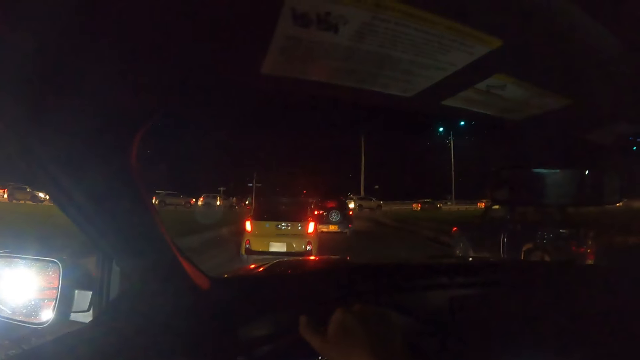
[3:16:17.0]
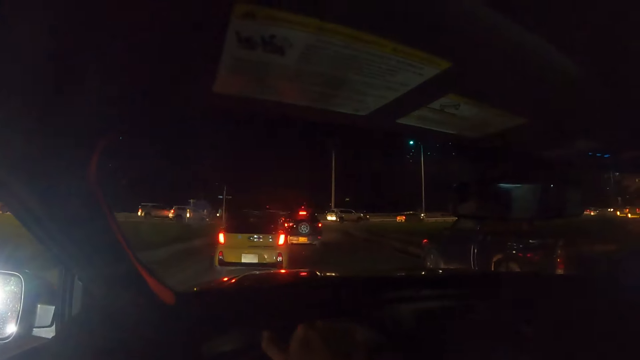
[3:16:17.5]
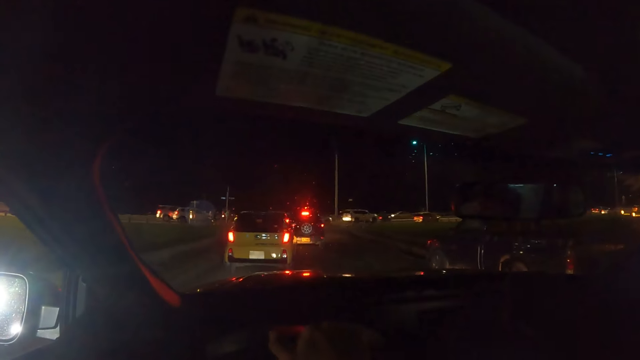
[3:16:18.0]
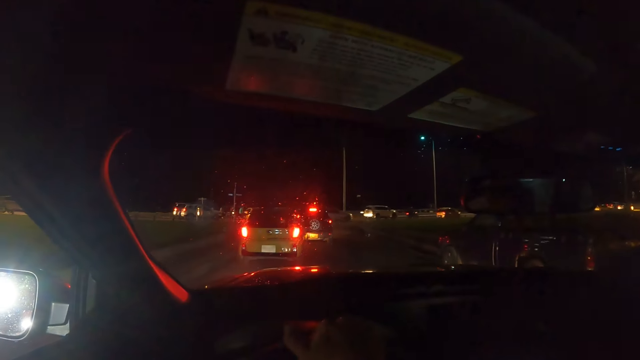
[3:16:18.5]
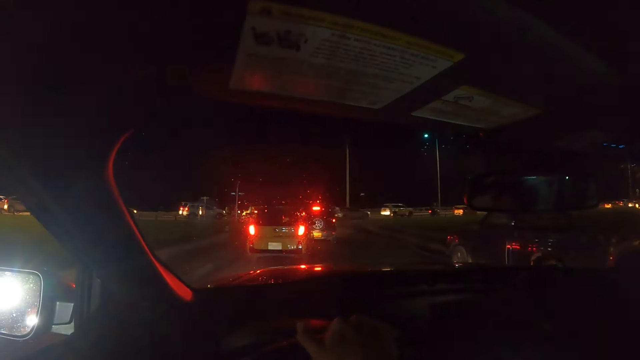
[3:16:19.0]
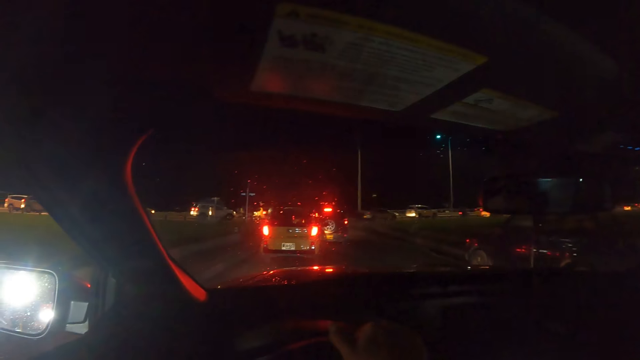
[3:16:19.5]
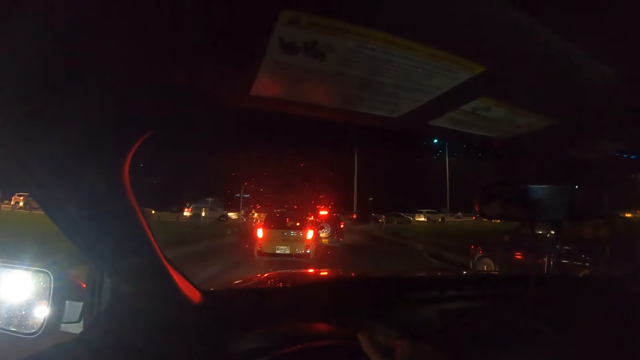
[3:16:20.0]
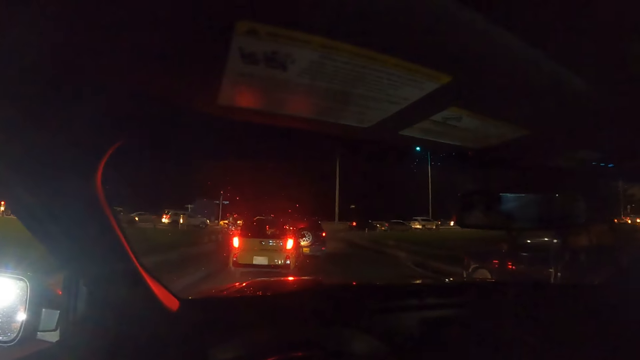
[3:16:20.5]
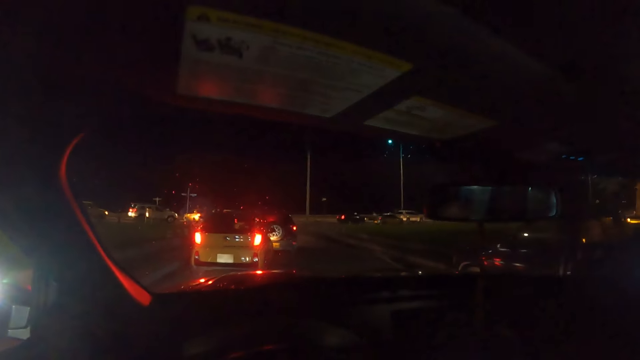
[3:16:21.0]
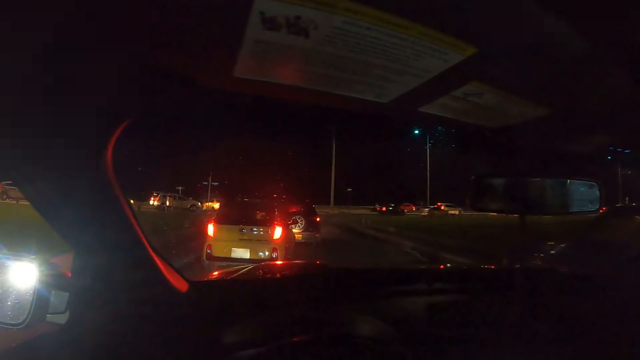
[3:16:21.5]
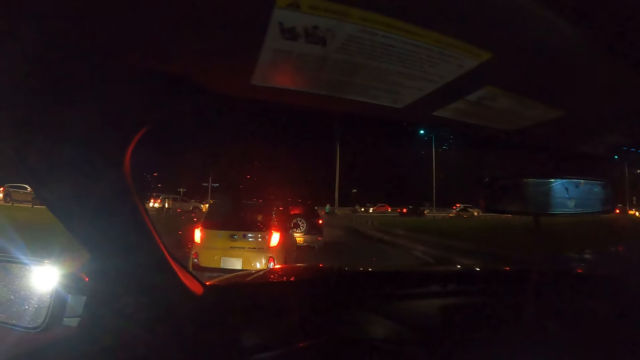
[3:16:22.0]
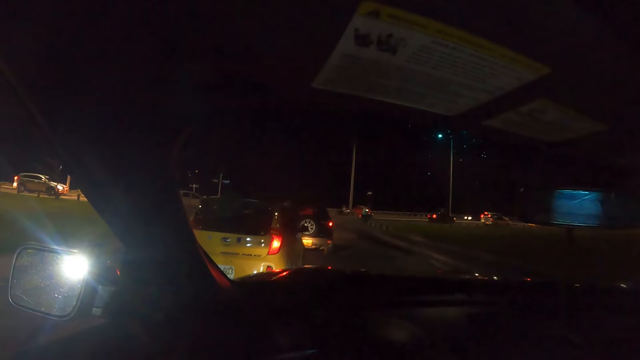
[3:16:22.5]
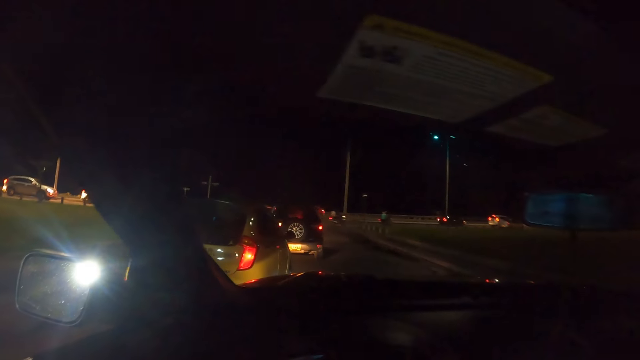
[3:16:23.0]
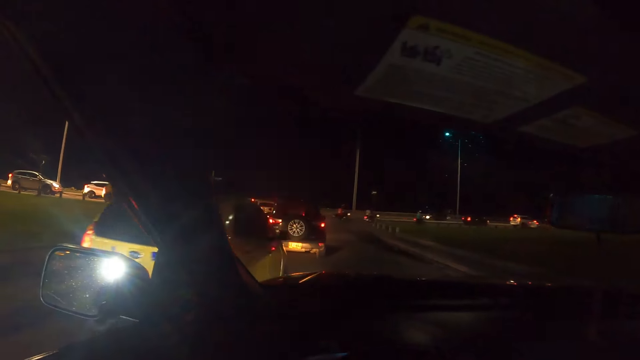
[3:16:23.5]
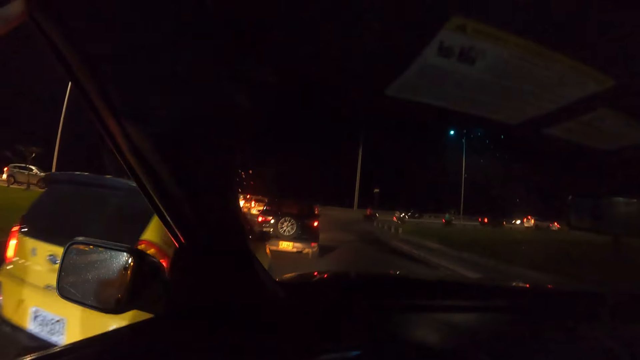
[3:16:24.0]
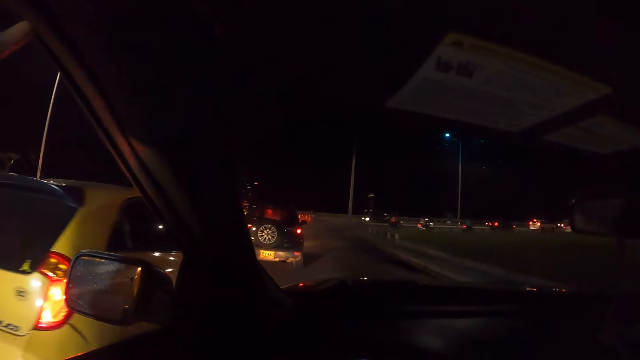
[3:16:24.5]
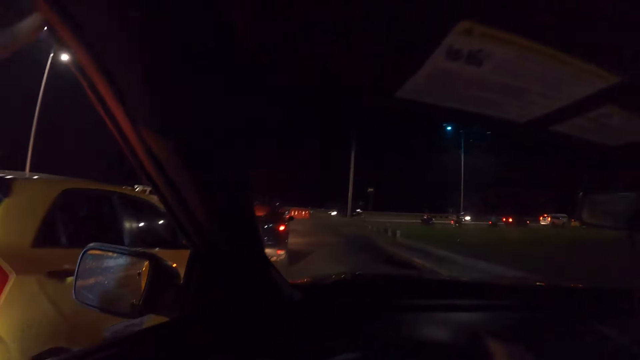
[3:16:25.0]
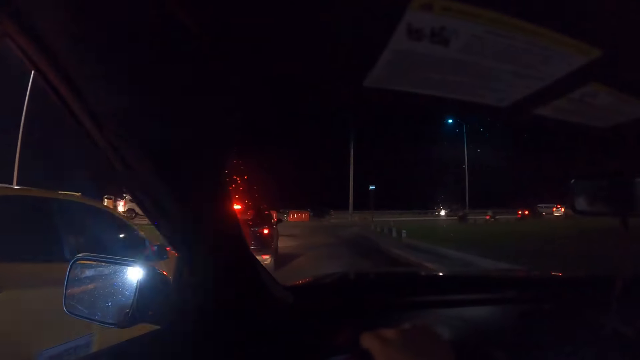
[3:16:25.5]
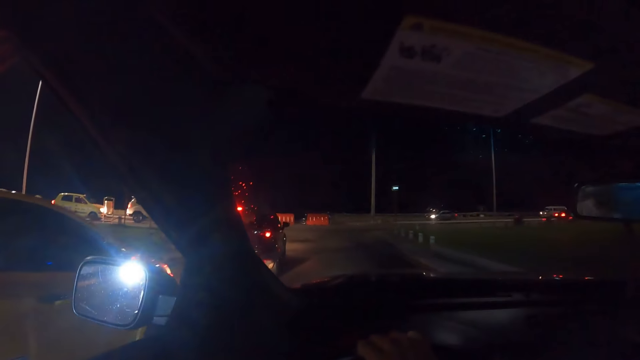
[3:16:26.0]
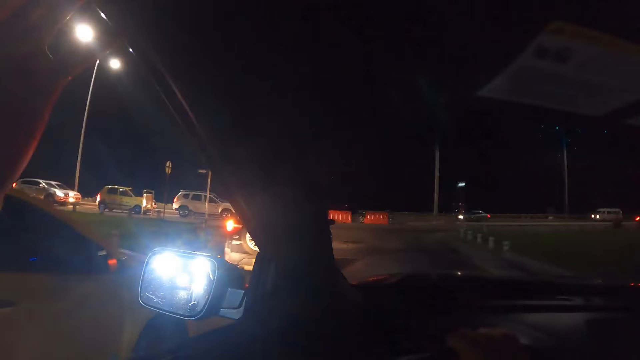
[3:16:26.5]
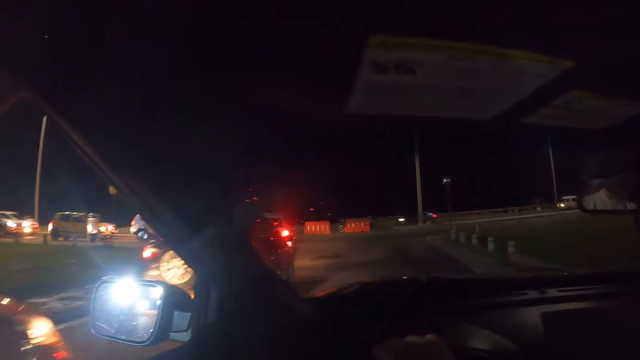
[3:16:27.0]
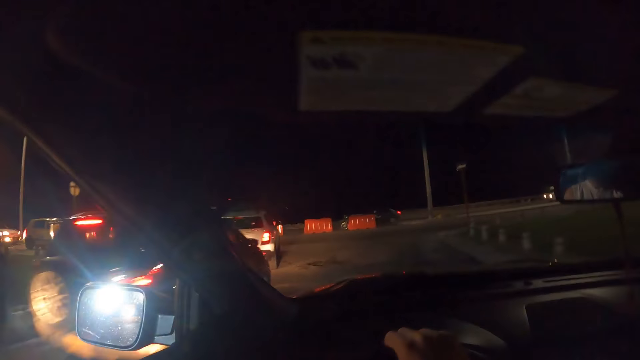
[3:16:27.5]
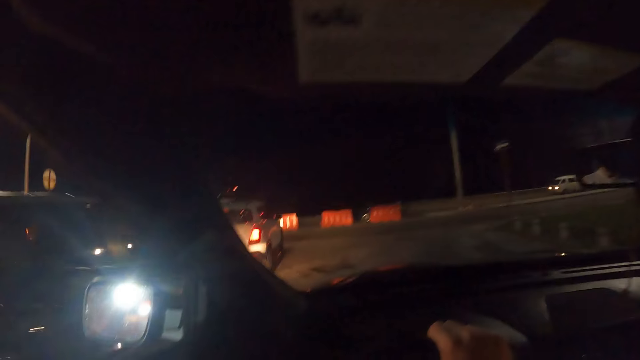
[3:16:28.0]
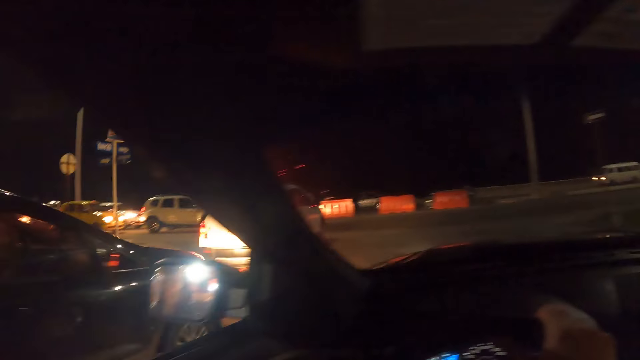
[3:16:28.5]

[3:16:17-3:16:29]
The camera wearer drives the car on the road with his hands.

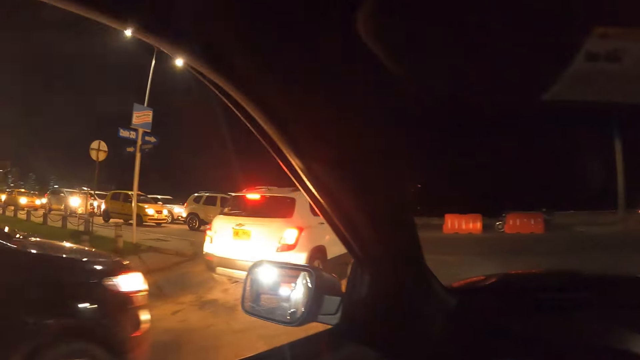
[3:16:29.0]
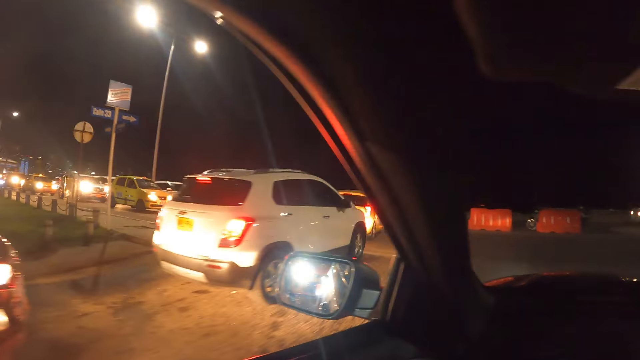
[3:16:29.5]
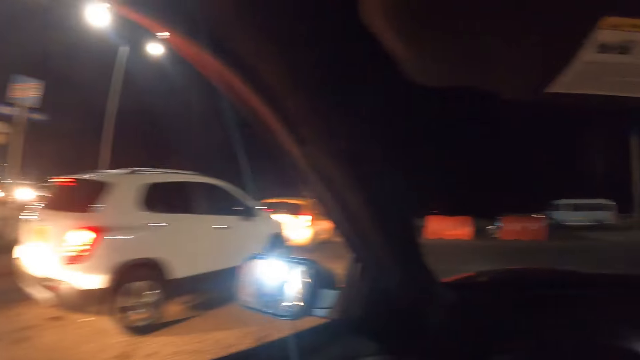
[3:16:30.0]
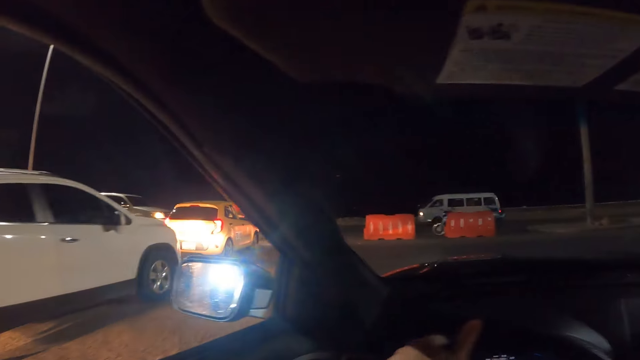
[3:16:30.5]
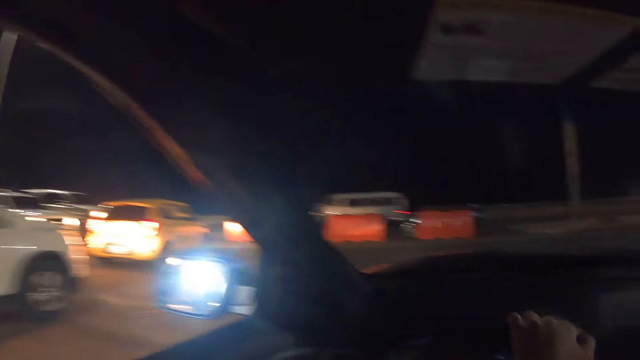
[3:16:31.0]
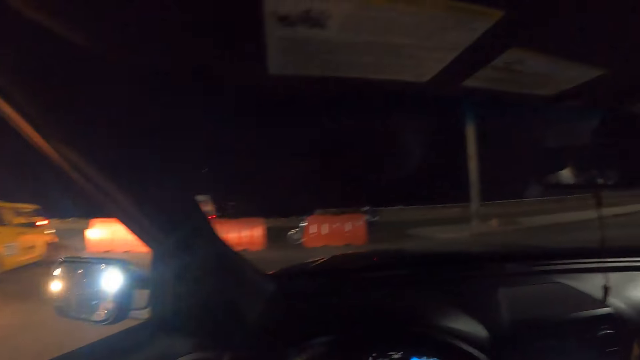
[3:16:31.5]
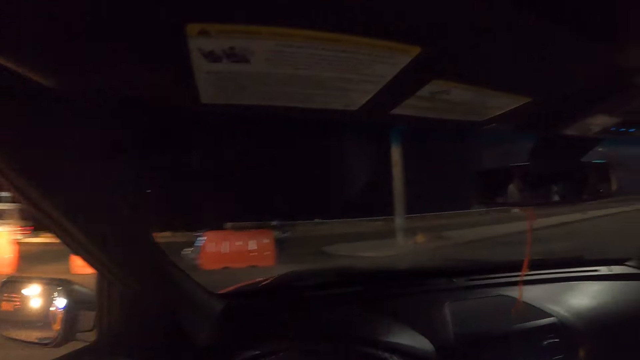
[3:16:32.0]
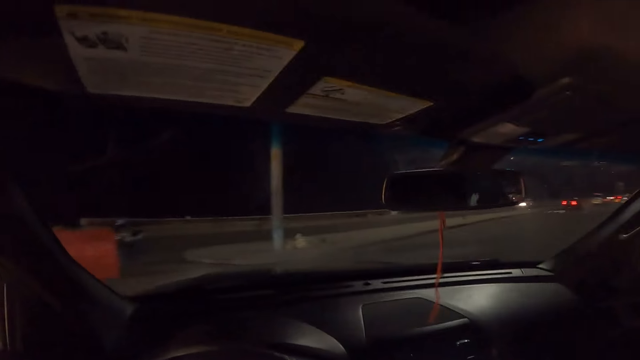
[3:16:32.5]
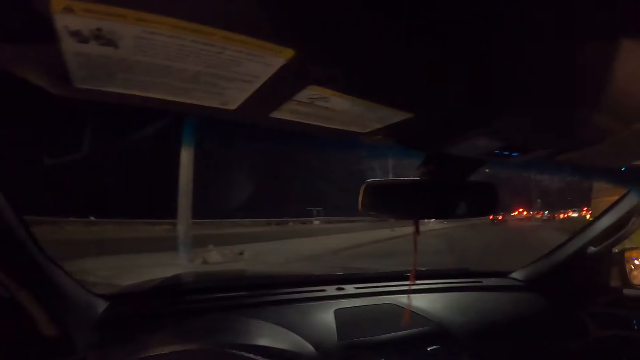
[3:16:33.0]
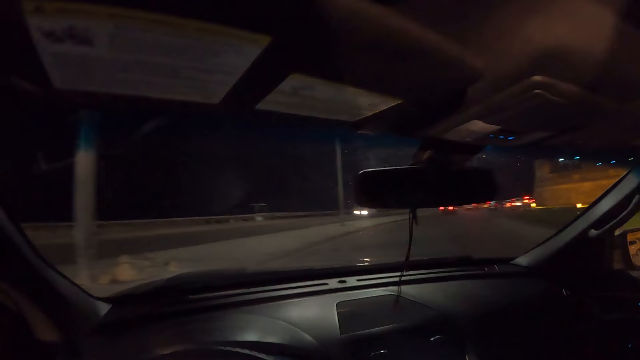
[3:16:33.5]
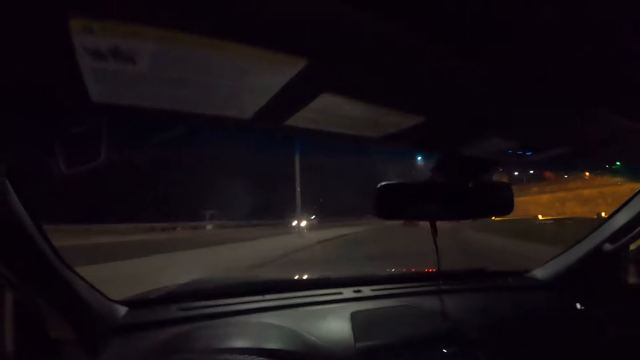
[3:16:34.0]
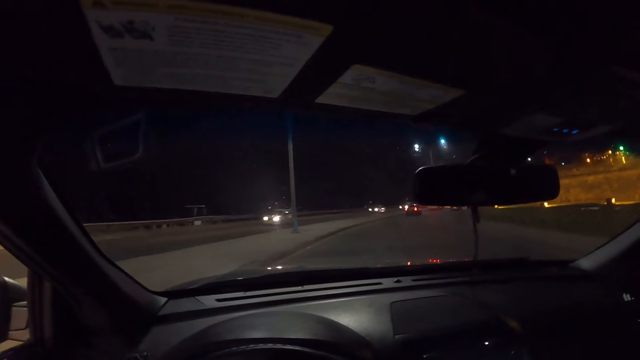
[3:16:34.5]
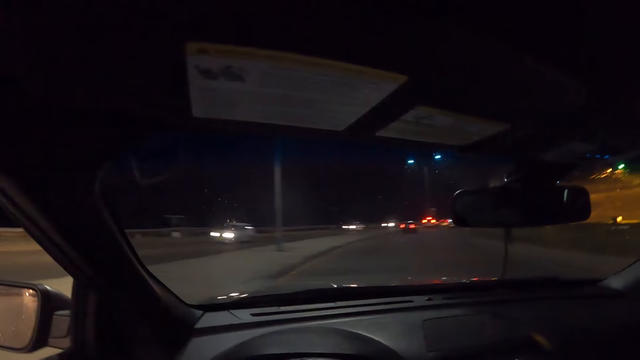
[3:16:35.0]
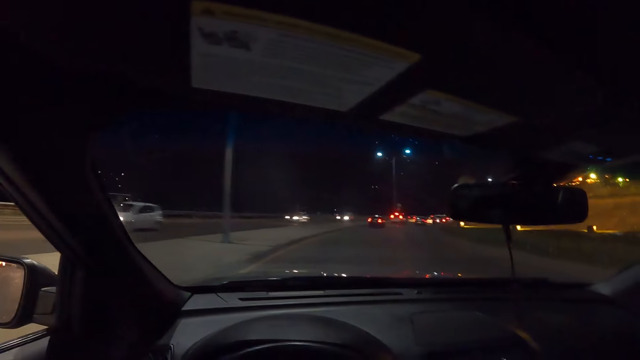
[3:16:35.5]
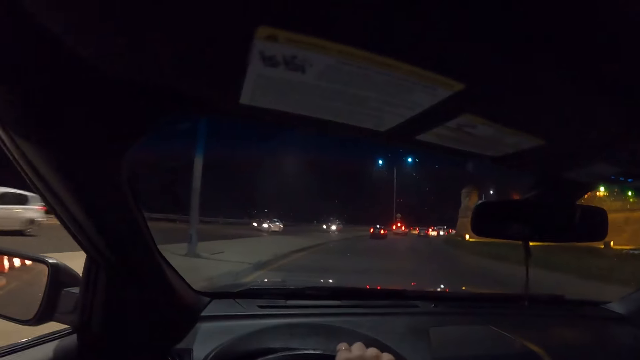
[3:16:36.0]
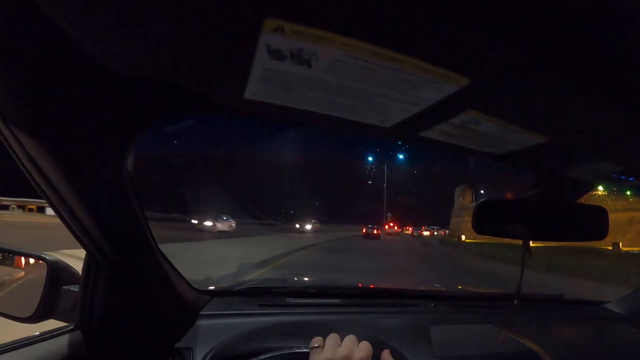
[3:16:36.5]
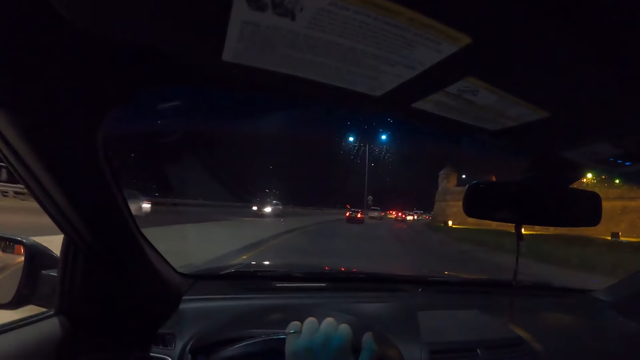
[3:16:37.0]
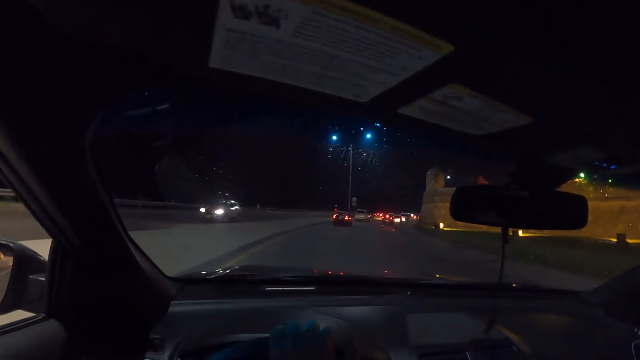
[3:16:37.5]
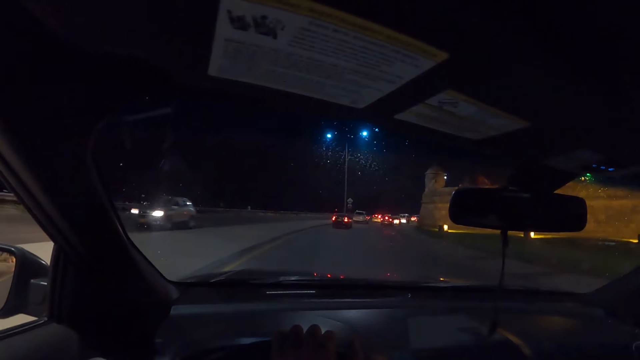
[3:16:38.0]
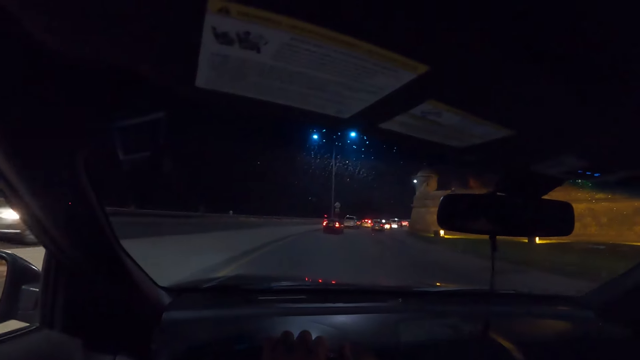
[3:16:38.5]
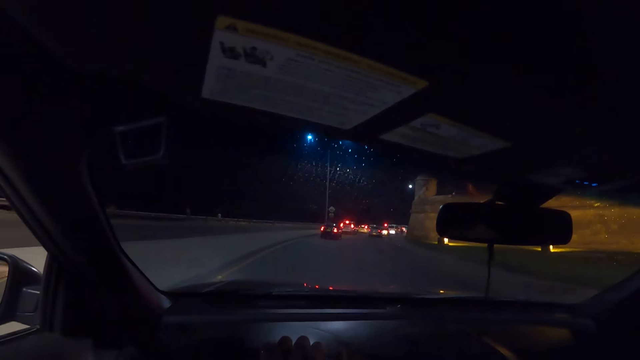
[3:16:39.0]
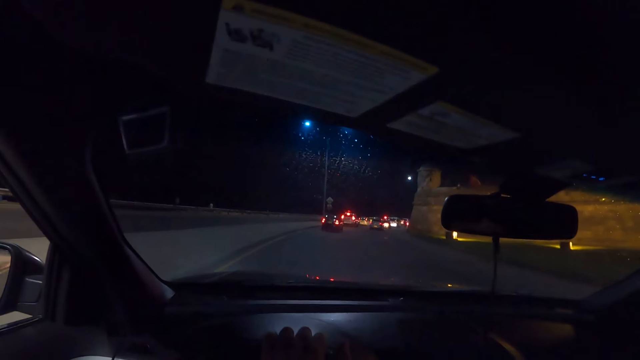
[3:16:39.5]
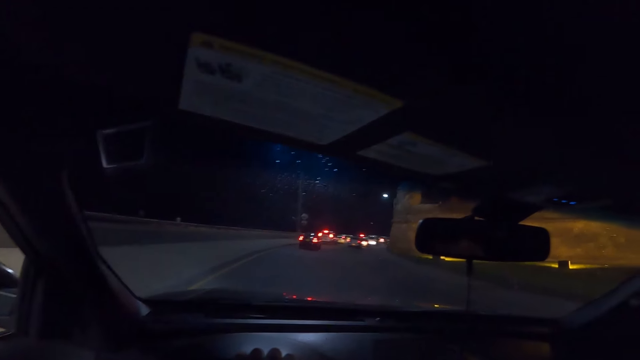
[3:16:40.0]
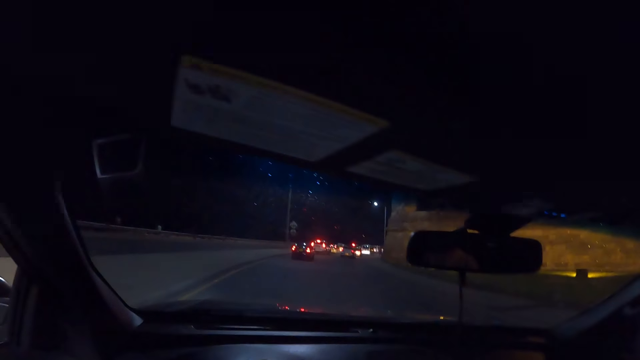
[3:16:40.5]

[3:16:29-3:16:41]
The camera wearer turns right.
